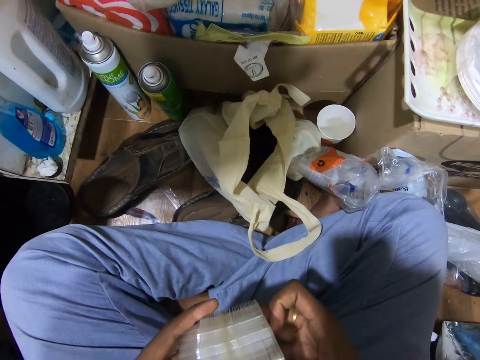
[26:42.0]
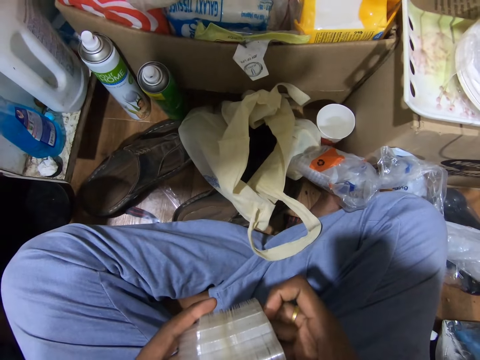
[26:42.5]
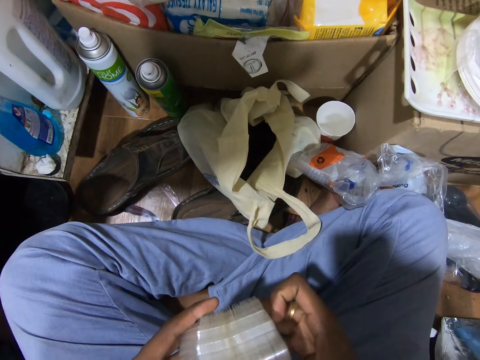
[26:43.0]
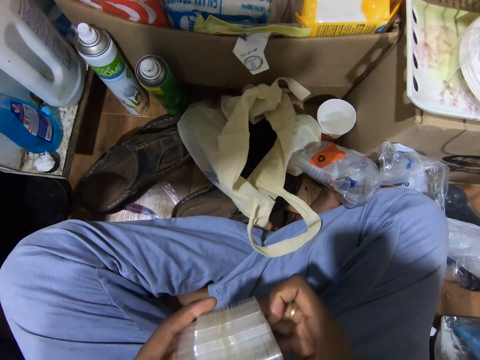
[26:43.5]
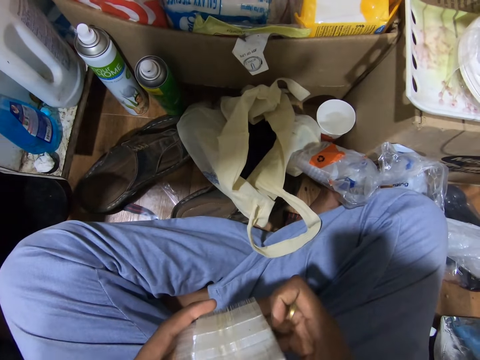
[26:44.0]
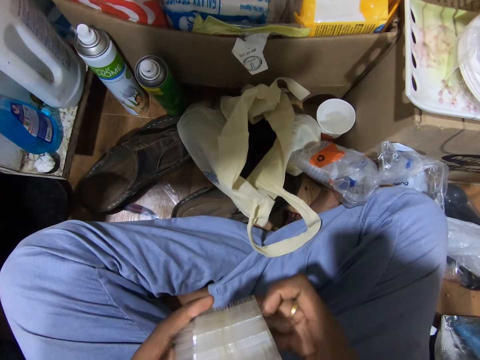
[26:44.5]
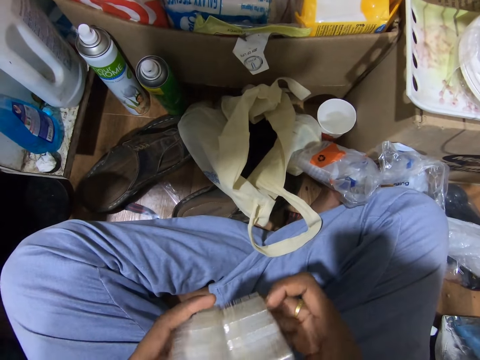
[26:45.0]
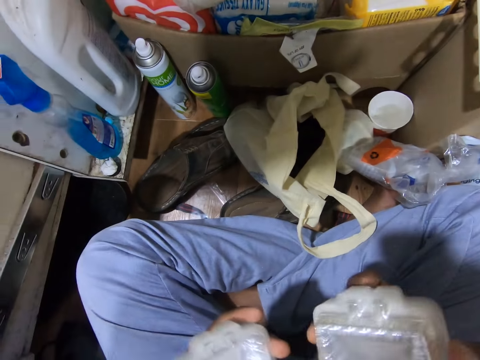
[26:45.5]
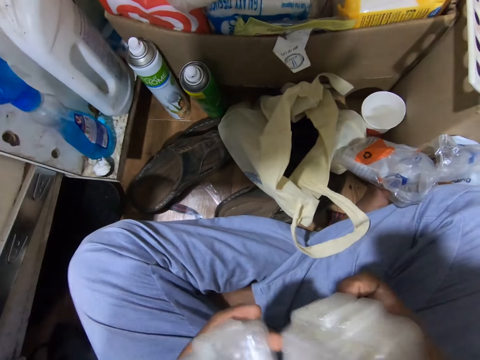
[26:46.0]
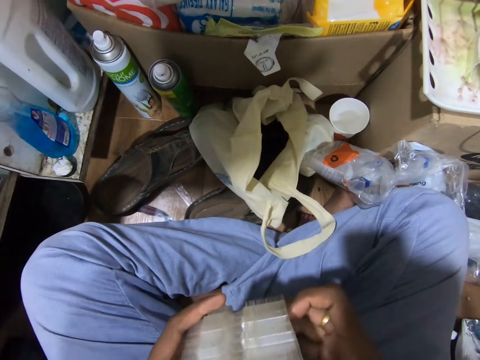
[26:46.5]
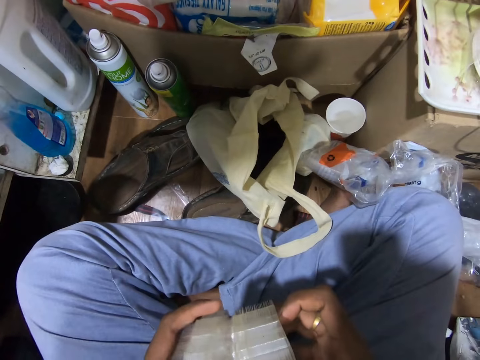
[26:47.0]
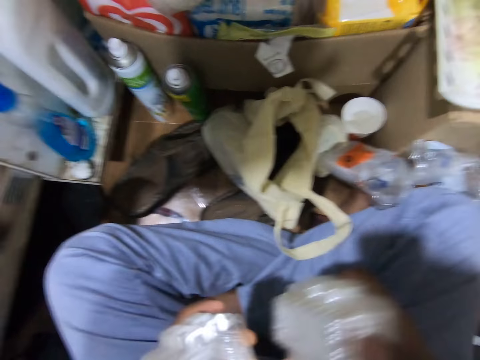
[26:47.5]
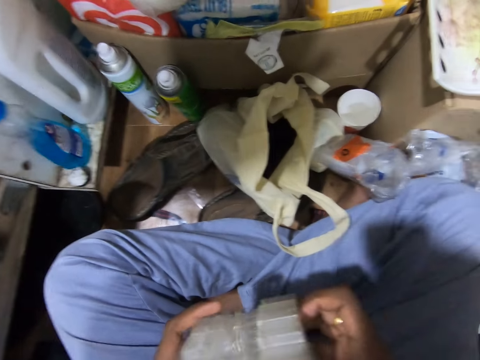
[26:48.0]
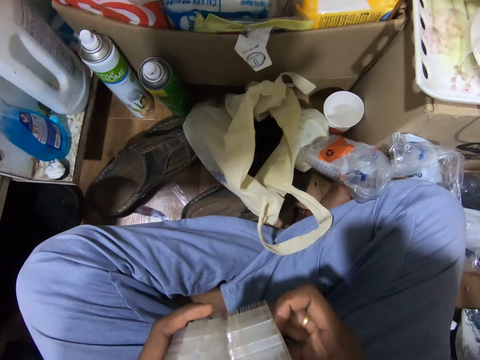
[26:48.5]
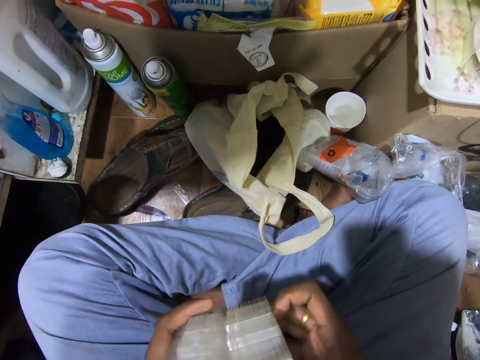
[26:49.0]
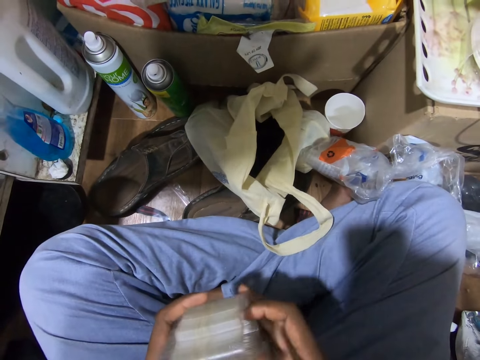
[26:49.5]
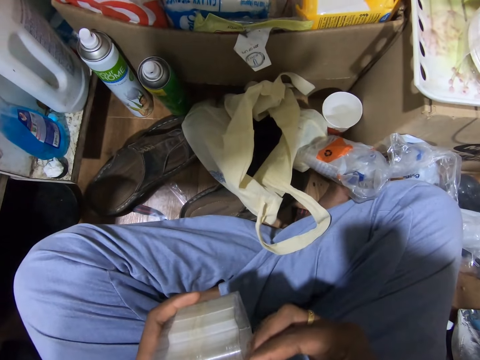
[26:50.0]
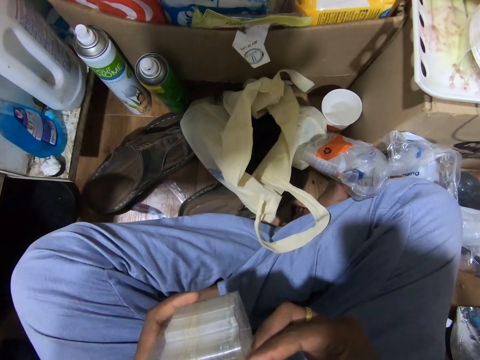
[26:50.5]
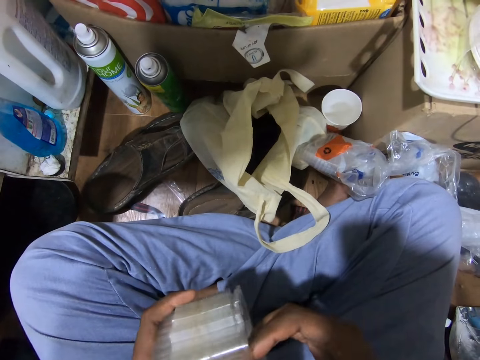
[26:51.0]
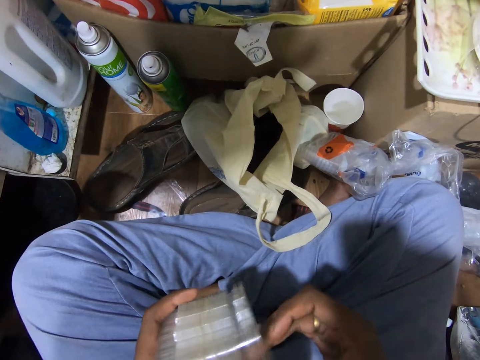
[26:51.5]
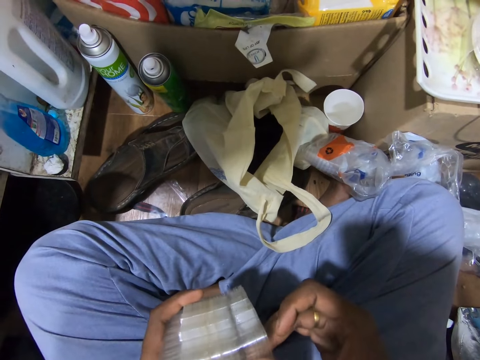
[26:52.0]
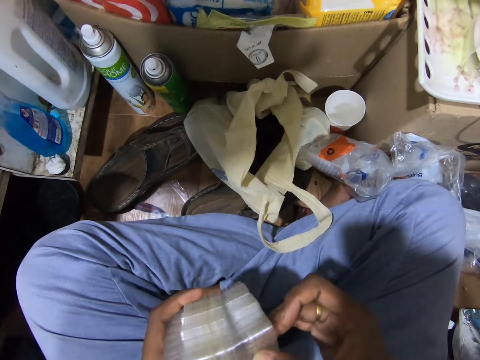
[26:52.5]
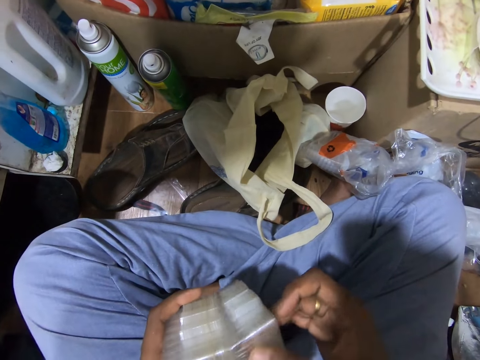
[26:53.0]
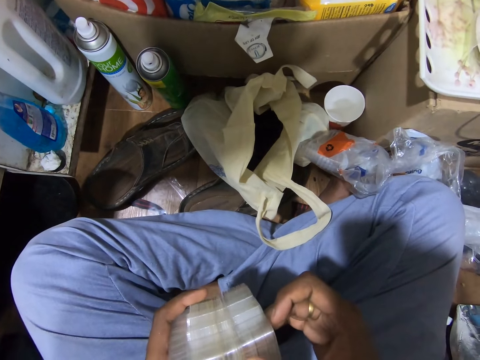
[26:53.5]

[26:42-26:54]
The camera wearer shuffles things. He removes some containers from the containers in his left hand with his right hand. He removes some containers again. He places the containers on the containers in his left hand with his right hand. He sorts the containers in his left hand with his right hand.

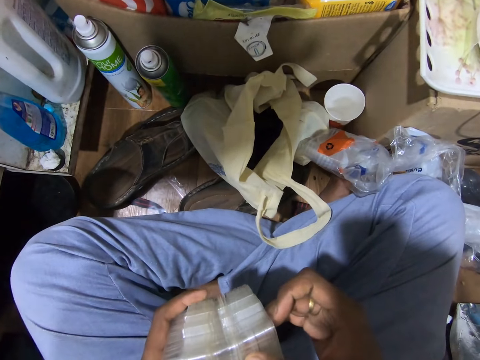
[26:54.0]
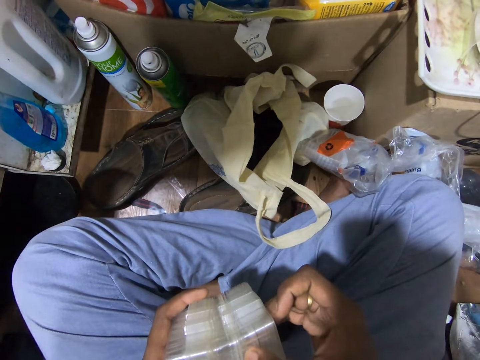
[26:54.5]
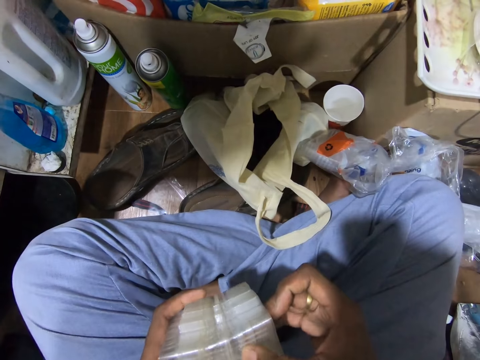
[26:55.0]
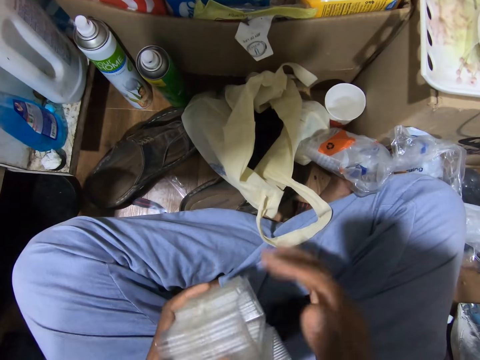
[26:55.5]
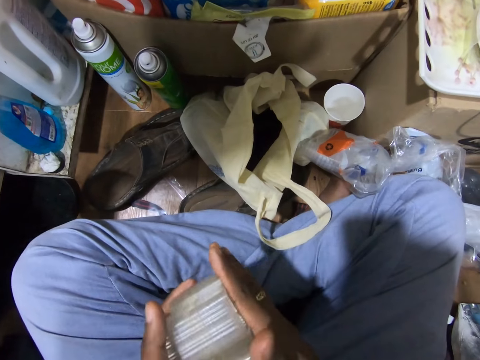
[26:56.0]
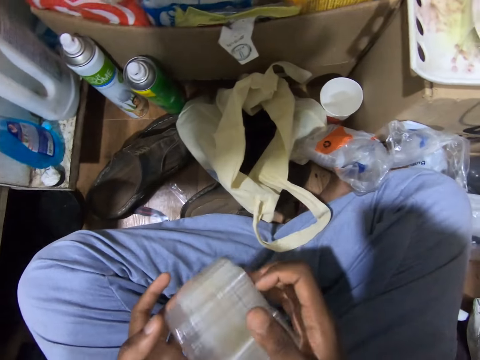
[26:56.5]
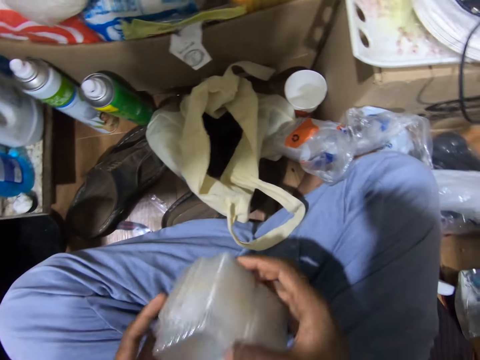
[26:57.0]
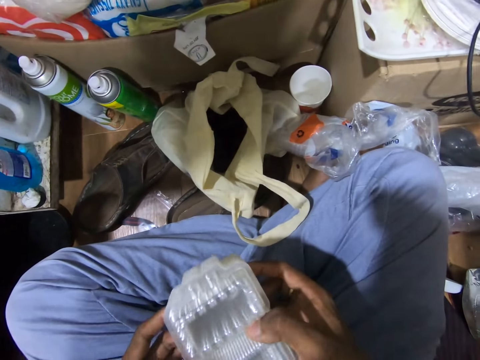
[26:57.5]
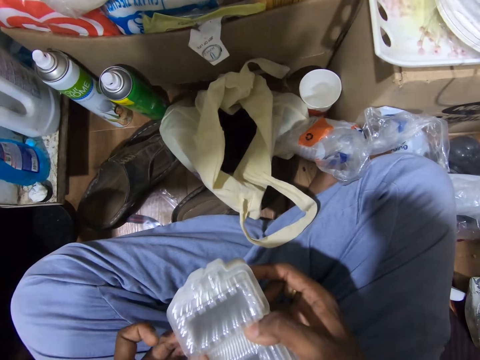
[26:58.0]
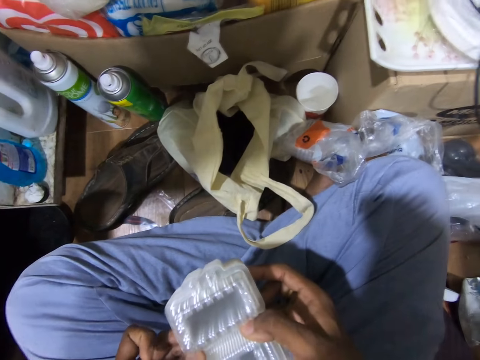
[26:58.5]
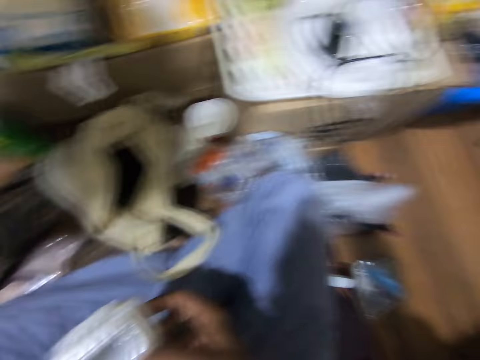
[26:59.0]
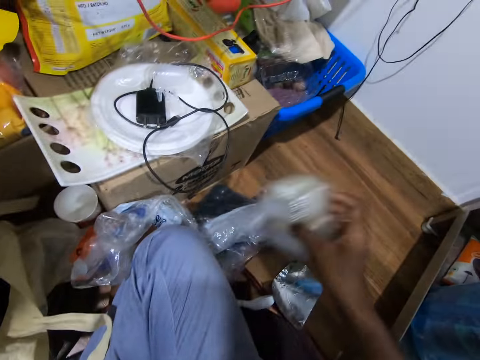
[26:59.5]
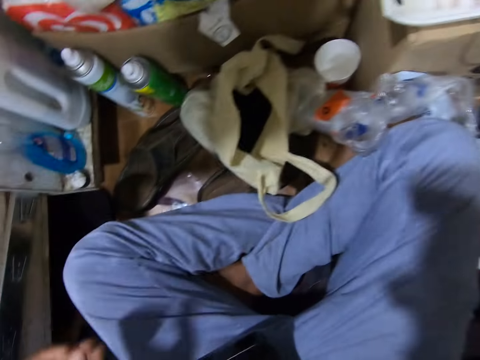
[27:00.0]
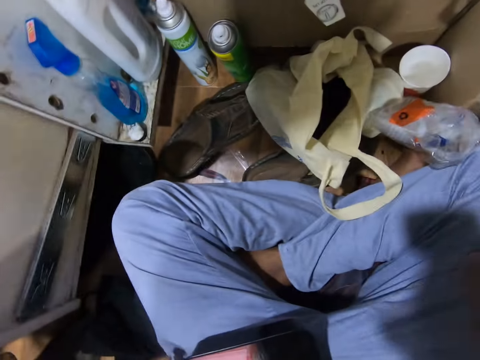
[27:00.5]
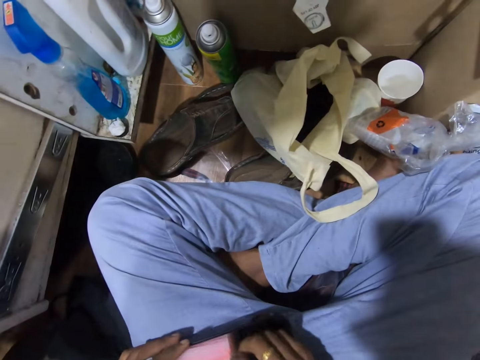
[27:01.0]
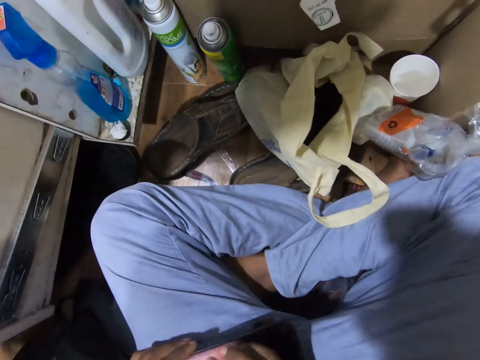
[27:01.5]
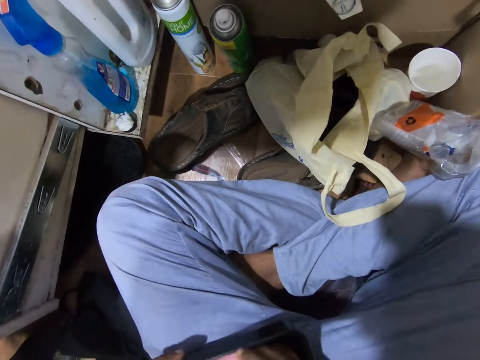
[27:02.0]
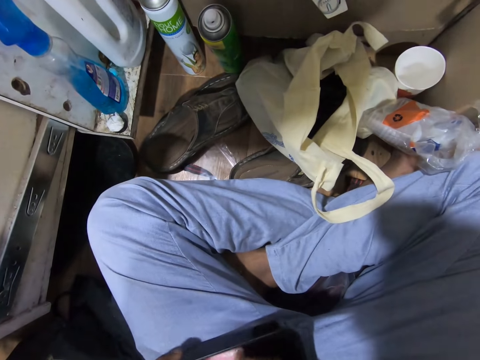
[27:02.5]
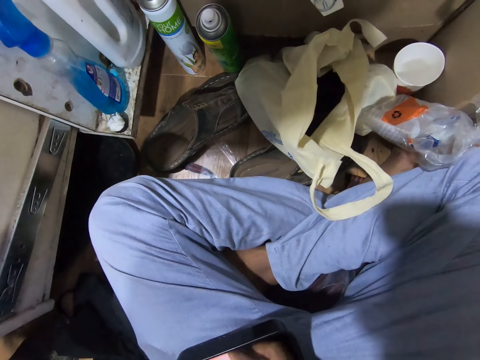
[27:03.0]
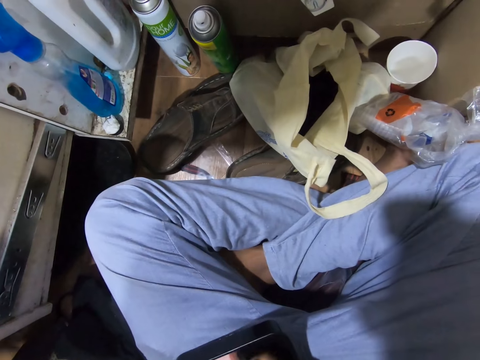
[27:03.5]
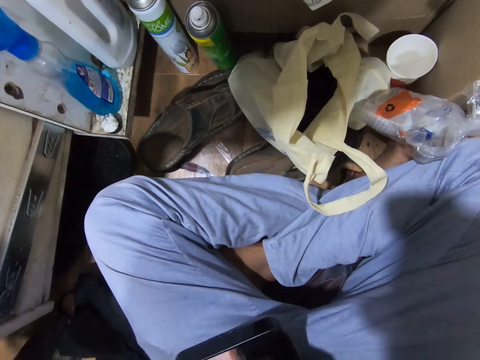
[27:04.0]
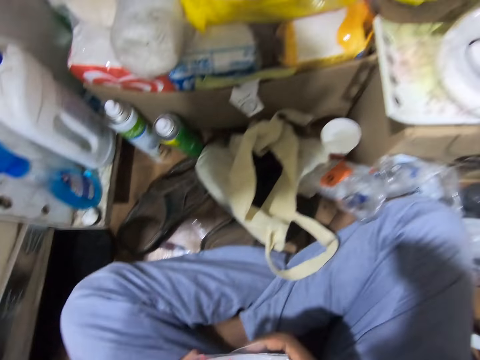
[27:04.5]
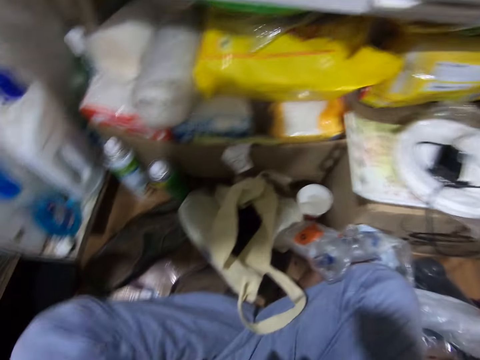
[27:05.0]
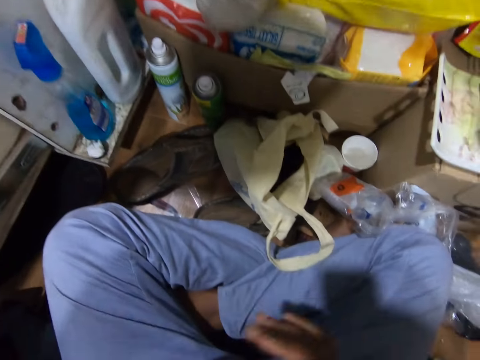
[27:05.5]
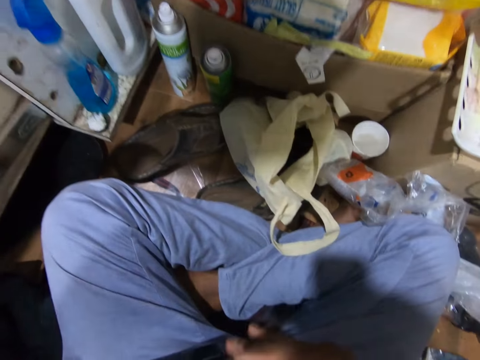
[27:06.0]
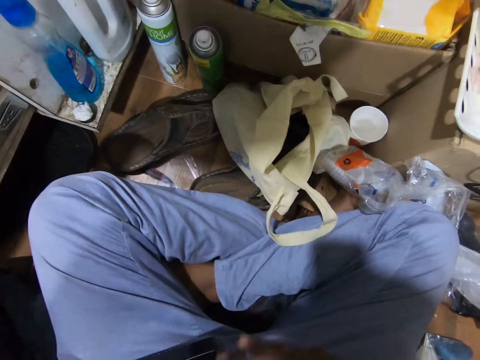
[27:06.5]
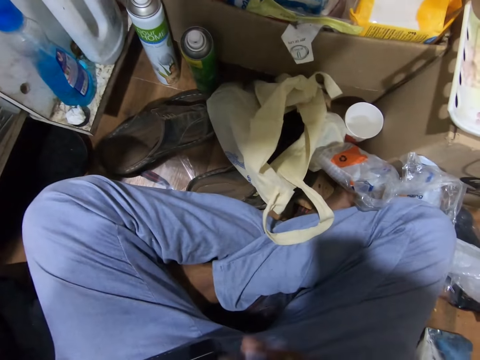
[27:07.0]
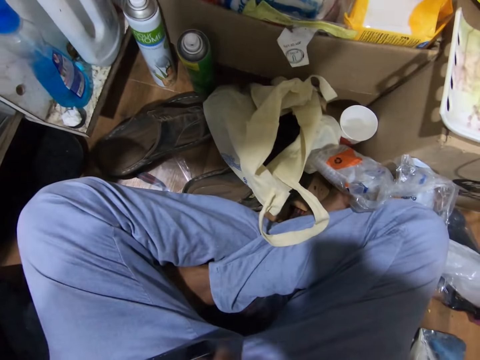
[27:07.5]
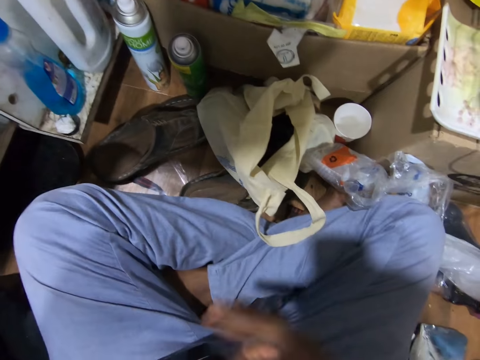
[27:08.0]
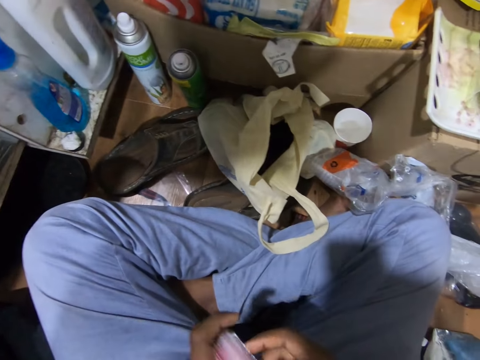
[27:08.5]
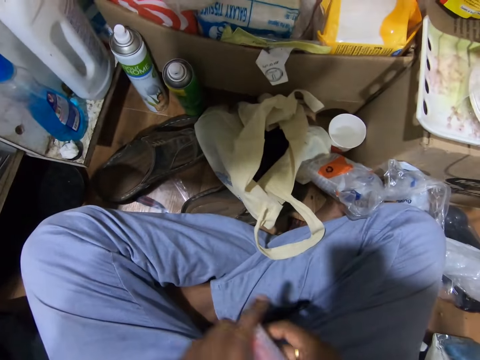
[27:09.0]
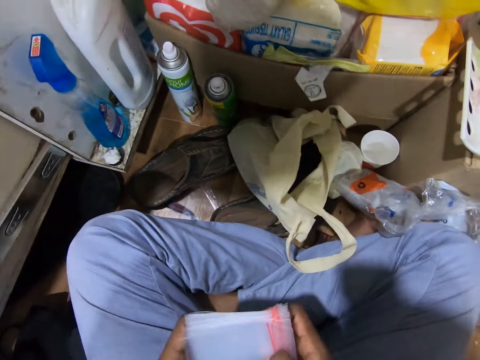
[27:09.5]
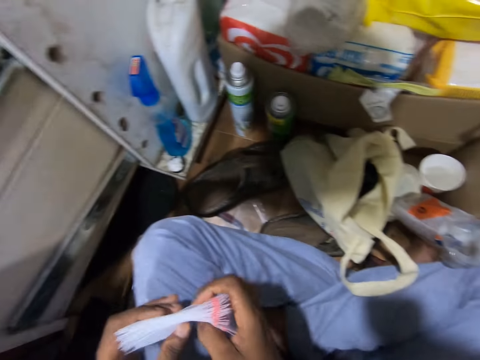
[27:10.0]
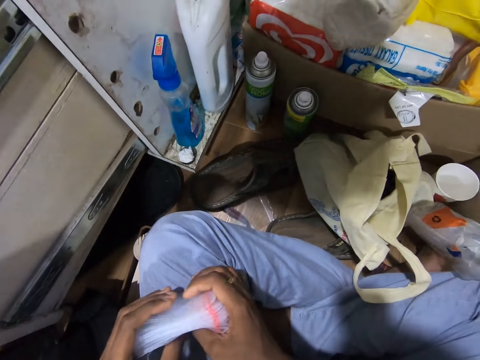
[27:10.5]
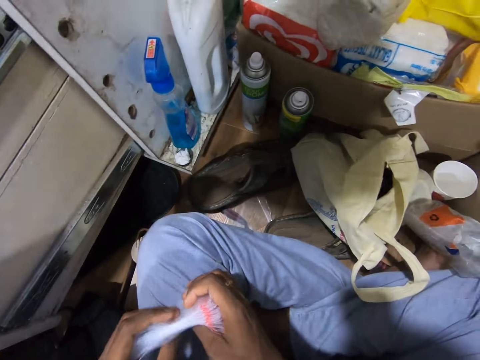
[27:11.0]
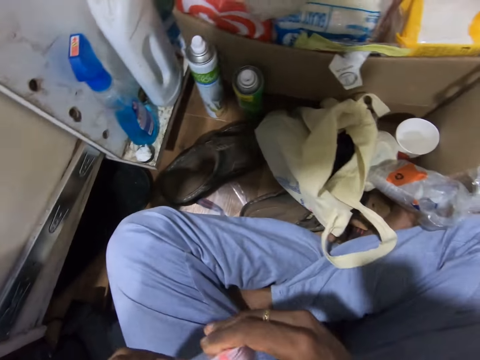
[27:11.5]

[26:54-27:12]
The camera wearer holds the group of plastic plates with both hands. He holds the group of plastic plates with his right hand. He drops the group of plastic plates on the floor with his right hand. He holds a plate on his leg with his left hand. He adjusts a group of grip seal bags in the plate with his right hand. He looks at the polythene bag. He holds the polythene bag. He picks the group of grip seal bags from the plate with his right hand. He arranges the group of grip seal bags with his right hand. He holds the group of grip seal bags with his left hand. He holds the group of grip seal bags with both hands. He arranges the group of grip seal bags on his leg with both hands.
